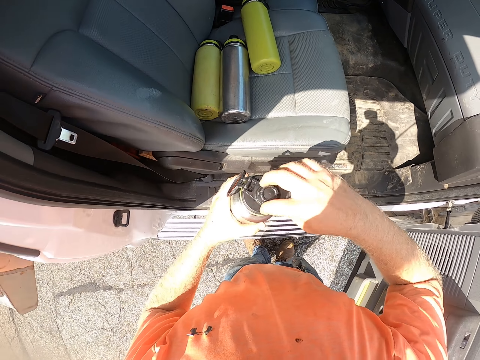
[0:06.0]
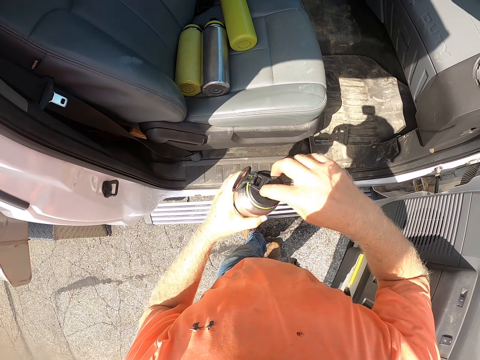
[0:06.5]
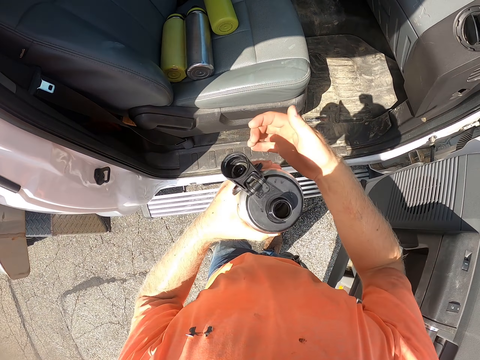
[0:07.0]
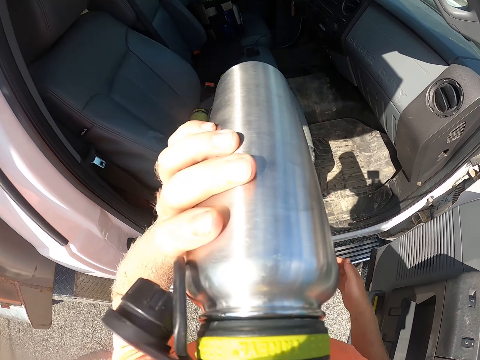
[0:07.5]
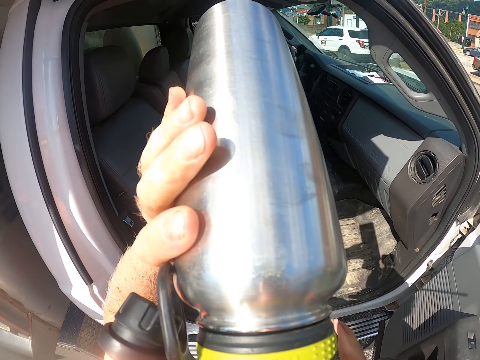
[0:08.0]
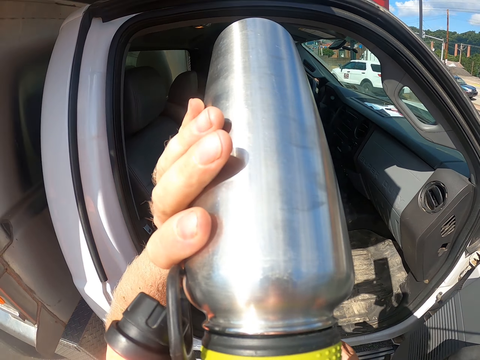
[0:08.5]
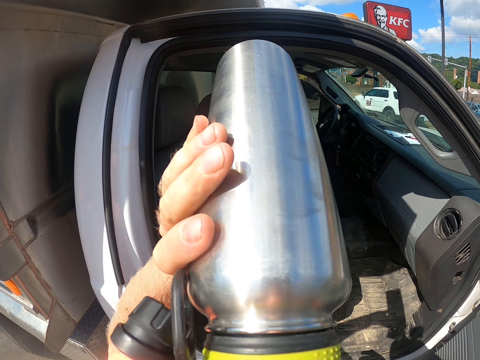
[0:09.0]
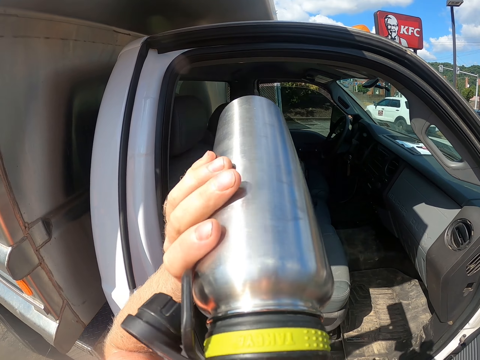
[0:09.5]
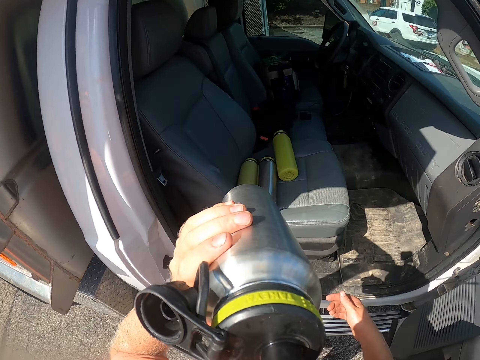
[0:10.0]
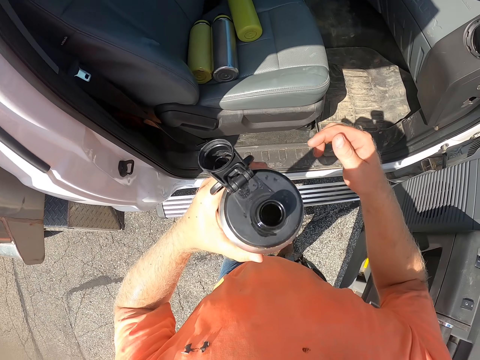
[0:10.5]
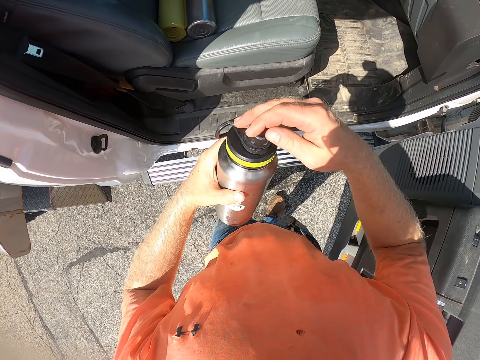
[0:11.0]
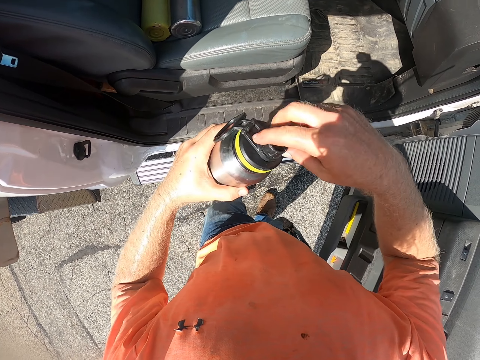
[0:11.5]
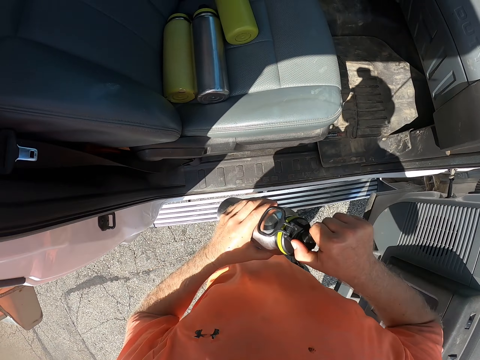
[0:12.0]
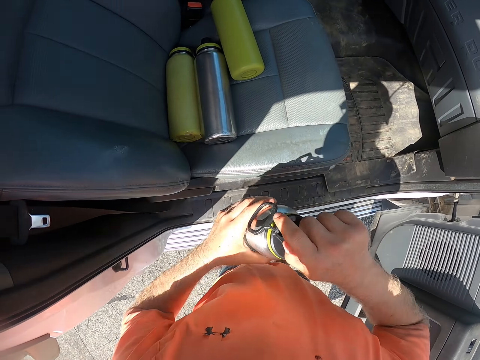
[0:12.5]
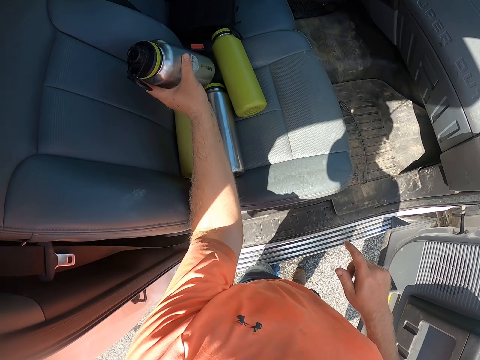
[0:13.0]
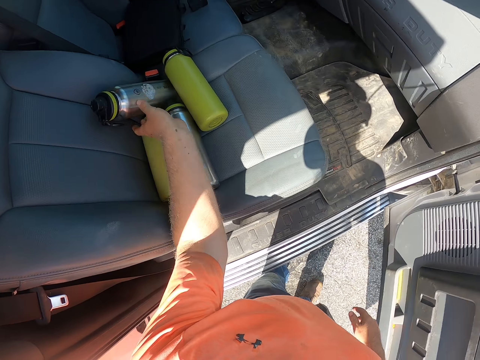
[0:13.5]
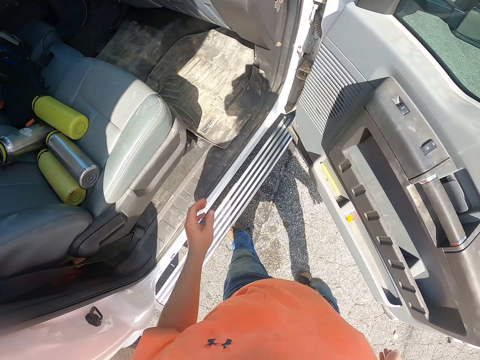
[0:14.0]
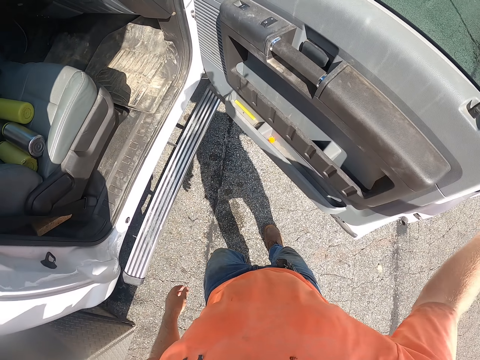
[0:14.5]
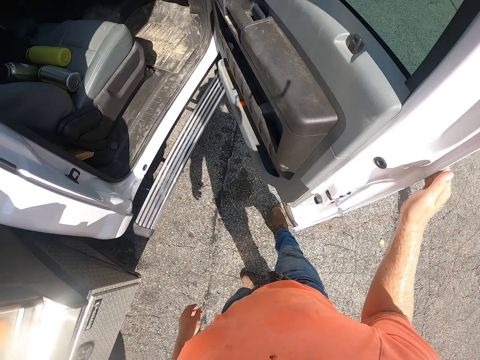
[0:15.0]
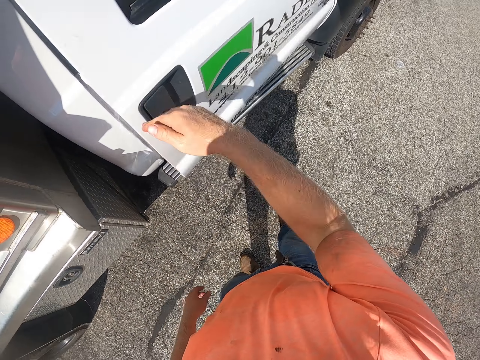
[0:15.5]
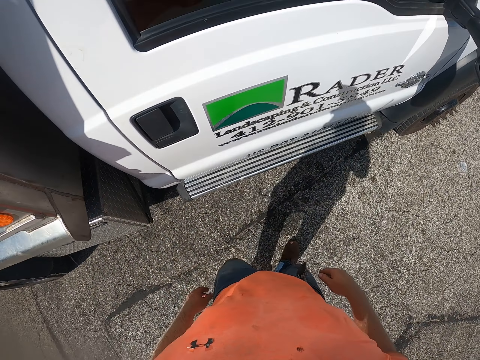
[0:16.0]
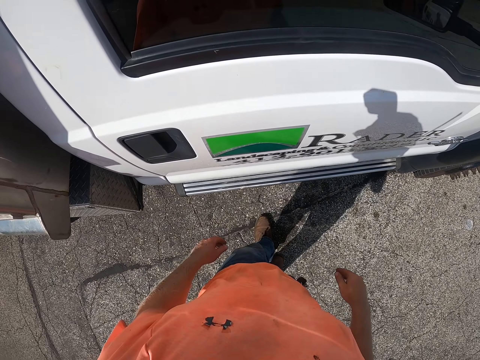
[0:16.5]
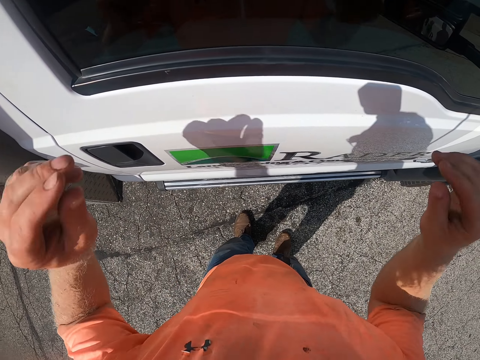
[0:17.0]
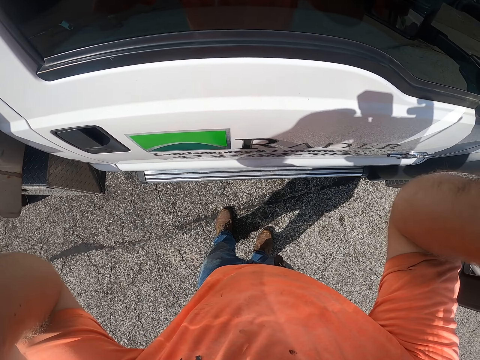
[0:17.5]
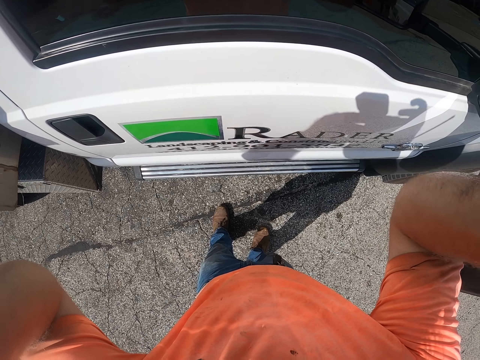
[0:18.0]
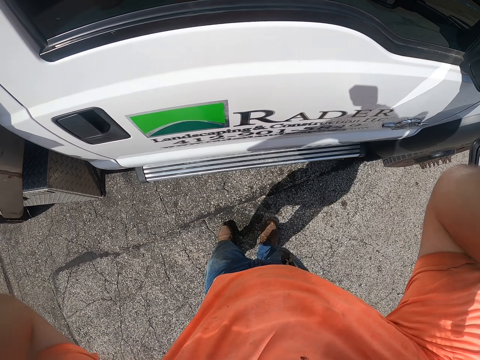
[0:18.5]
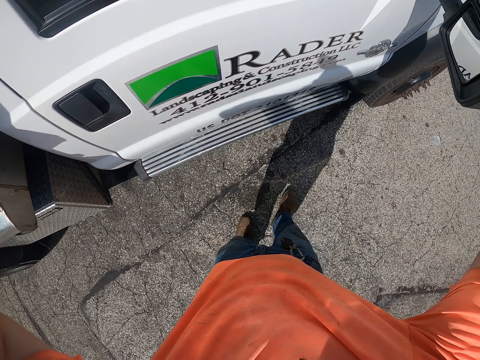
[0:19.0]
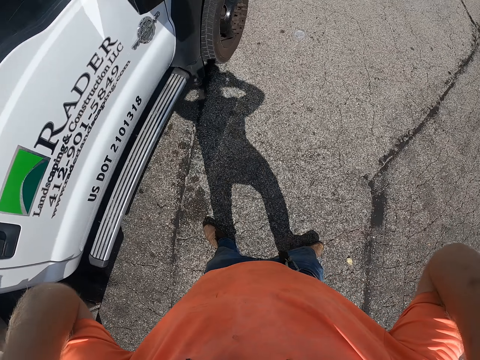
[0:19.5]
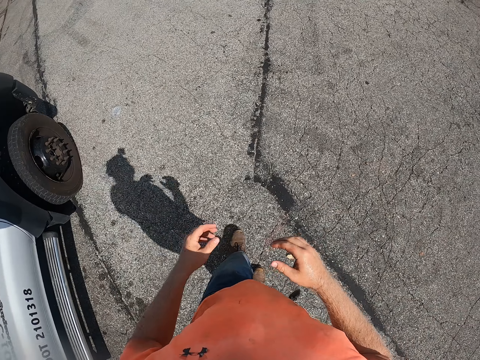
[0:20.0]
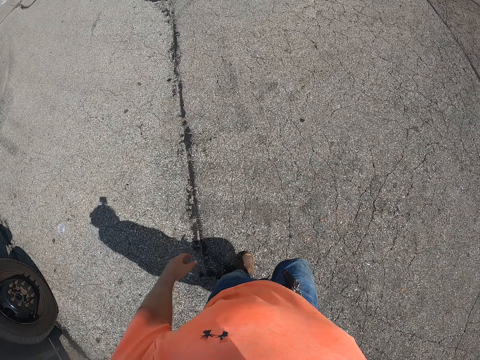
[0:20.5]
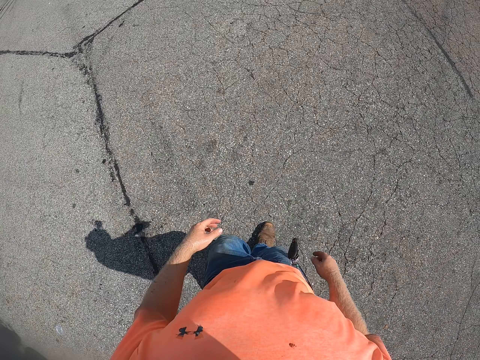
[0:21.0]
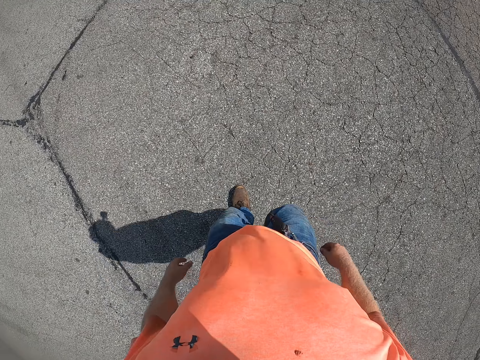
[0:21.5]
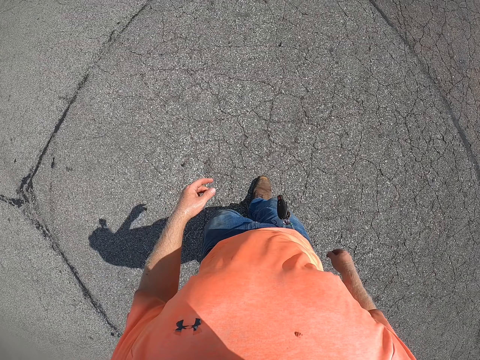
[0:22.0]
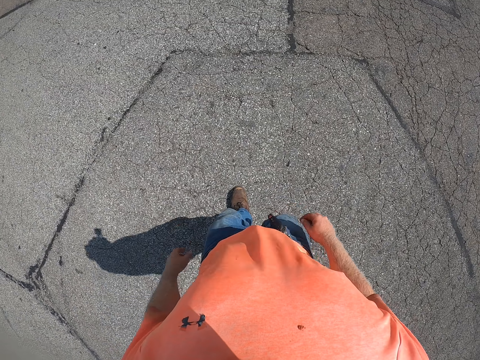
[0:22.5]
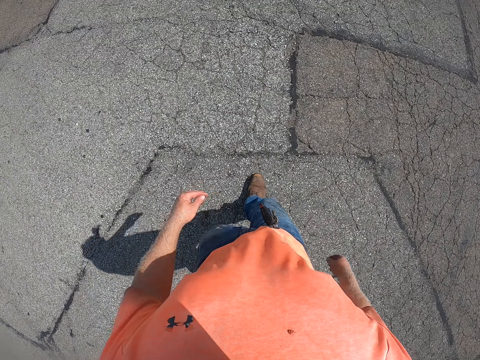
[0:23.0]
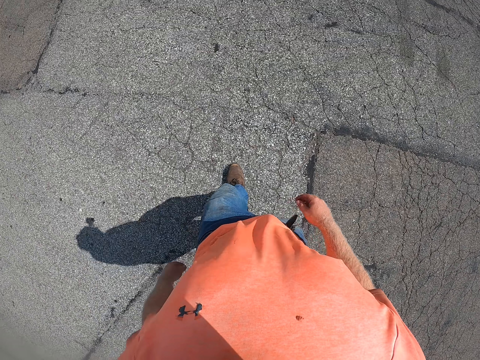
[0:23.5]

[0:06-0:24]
The camera wearer drinks water from the bottle in his left hand. He closes the bottle in his left hand with the cap in his right hand. He drops the bottle on the chair in the vehicle from his left hand. He closes a door of the vehicle with his right hand. He touches a camera on his head with both hands. He adjusts the camera.

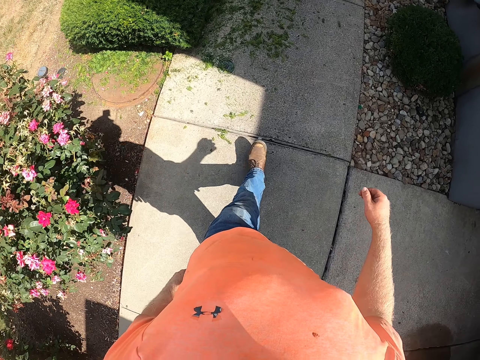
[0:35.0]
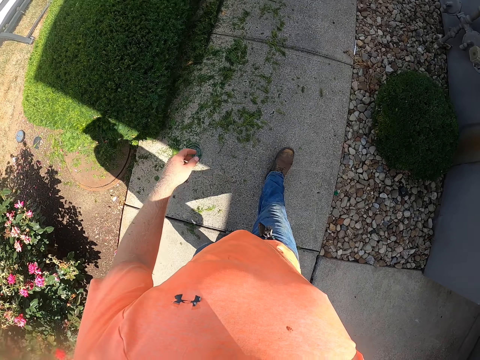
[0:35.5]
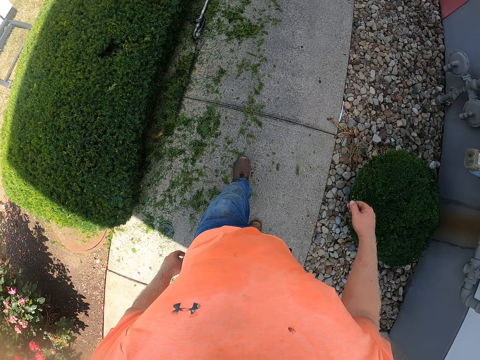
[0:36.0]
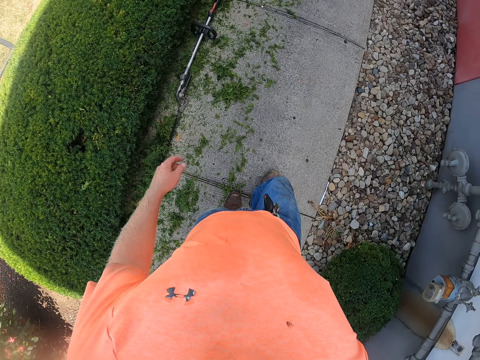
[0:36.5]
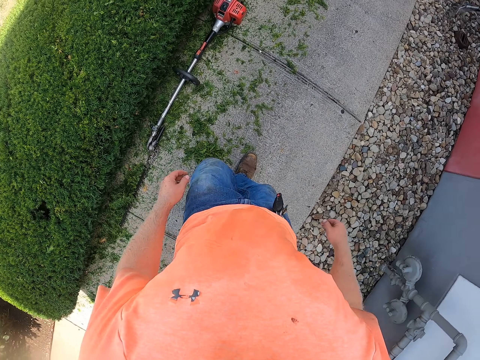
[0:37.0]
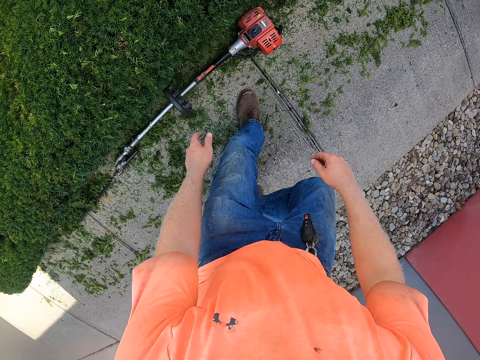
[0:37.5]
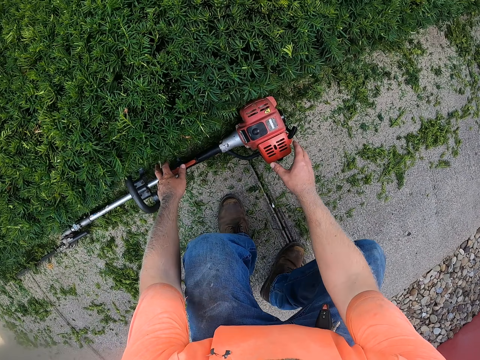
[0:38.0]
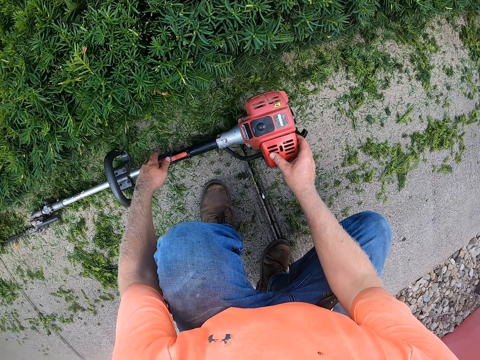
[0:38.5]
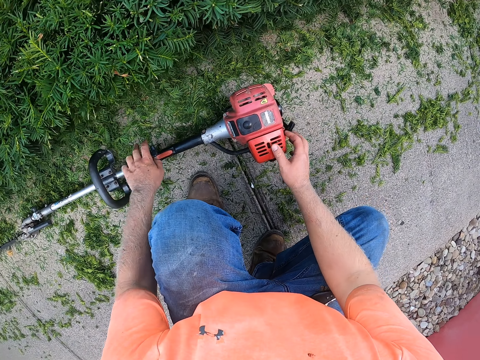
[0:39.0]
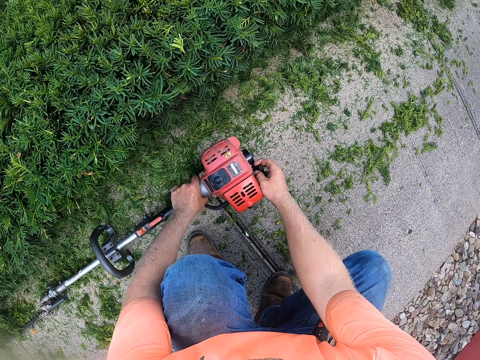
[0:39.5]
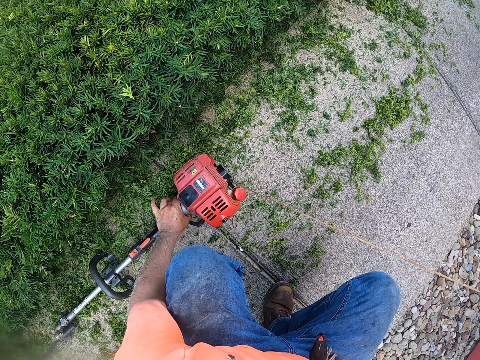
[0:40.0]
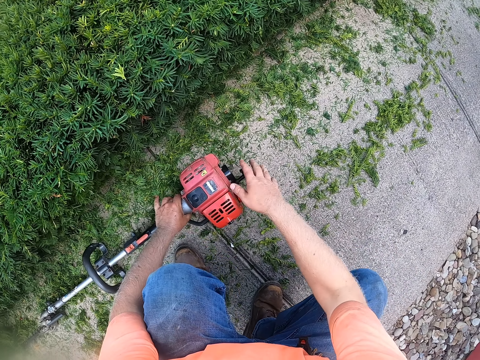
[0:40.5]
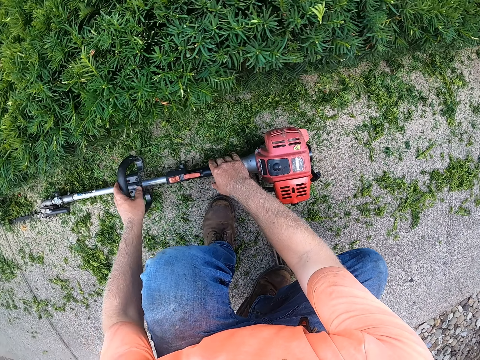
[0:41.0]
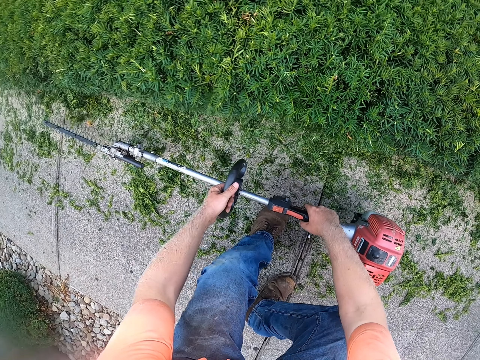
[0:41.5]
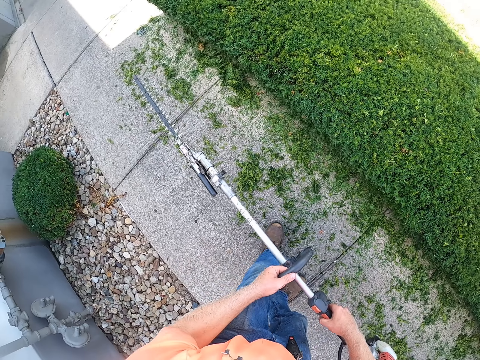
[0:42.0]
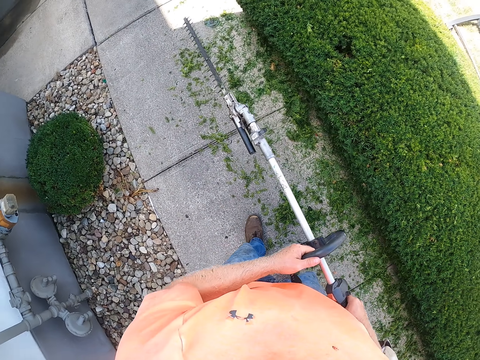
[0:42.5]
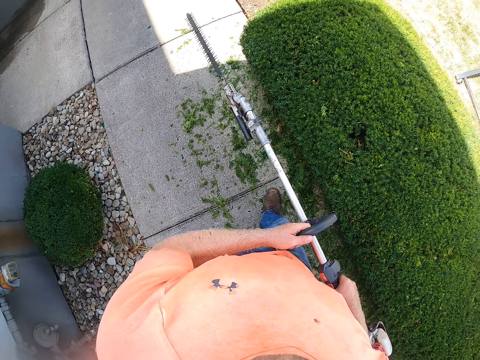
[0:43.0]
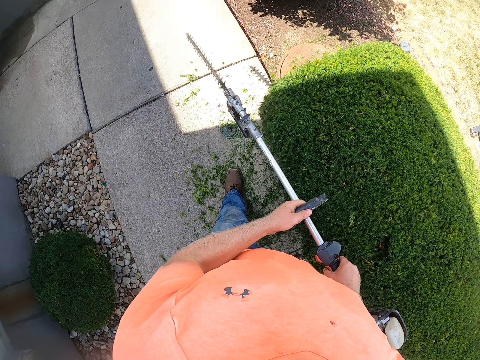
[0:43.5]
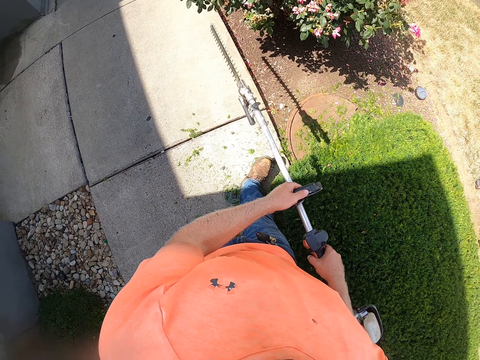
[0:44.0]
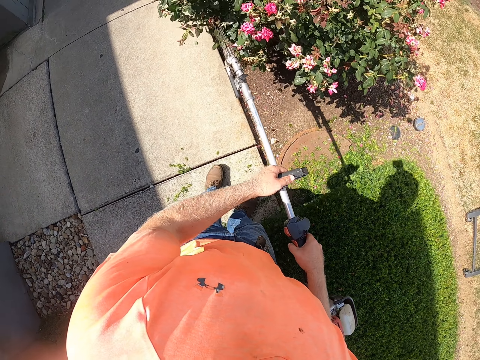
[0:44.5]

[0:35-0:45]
The camera wearer walks around the pavement. He touches a grass cutter or tree trimming machine on the floor with both hands. He holds the grass cutter. He pulls the recoil cord of the grass cutter on the floor with his right hand. He touches the grass cutter on the floor with both hands. He turns on the grass cutter. He lifts the grass cutter from the floor with both hands. He walks on the pavement. He trims a plant with the grass cutter in both hands.
